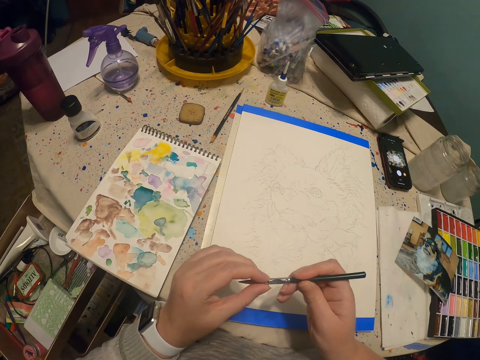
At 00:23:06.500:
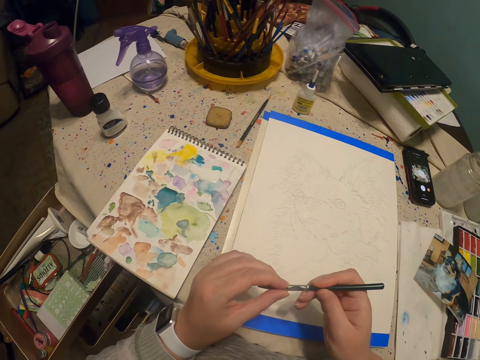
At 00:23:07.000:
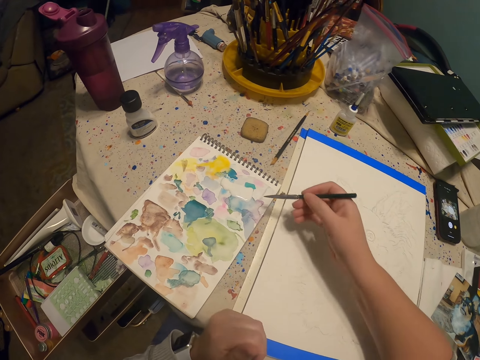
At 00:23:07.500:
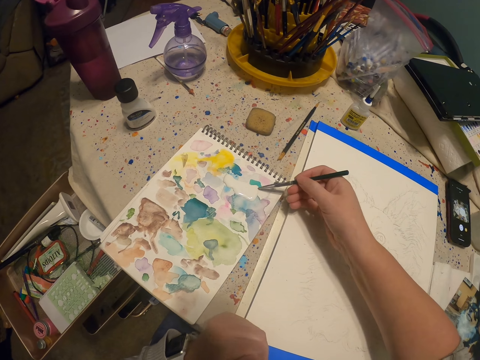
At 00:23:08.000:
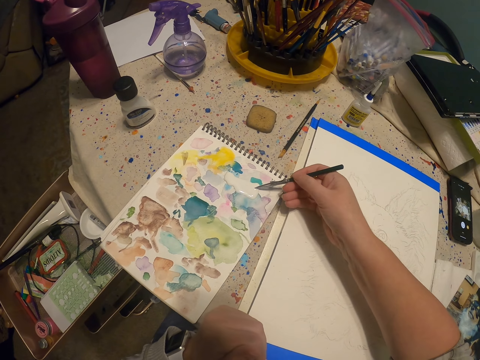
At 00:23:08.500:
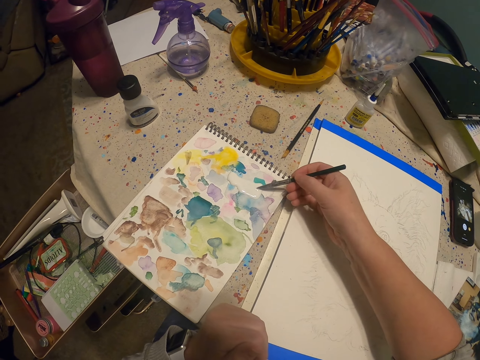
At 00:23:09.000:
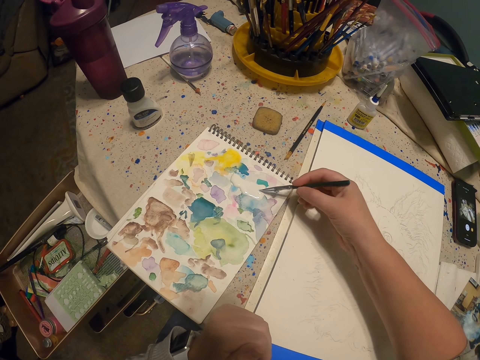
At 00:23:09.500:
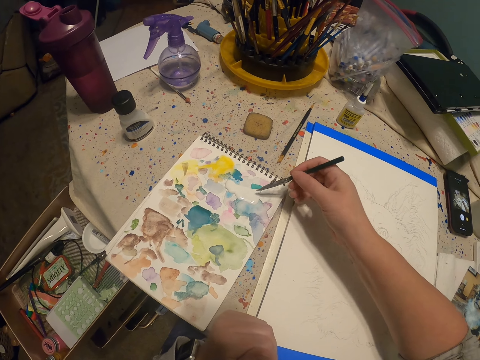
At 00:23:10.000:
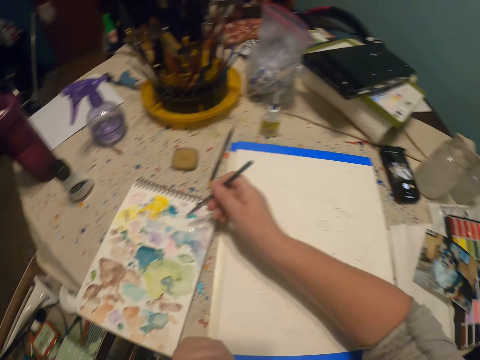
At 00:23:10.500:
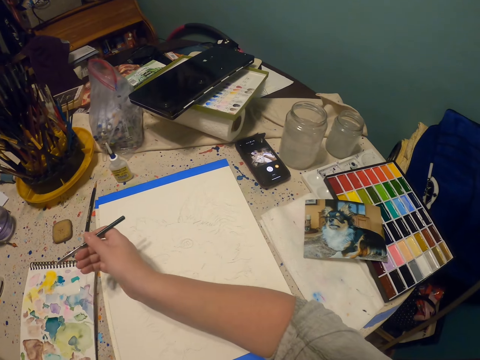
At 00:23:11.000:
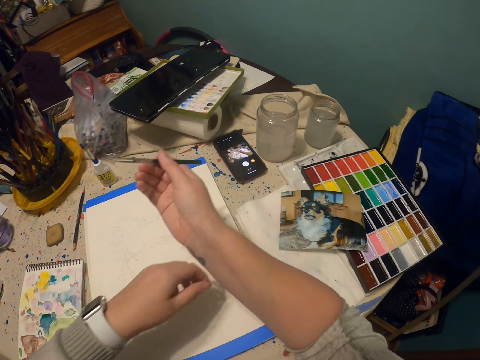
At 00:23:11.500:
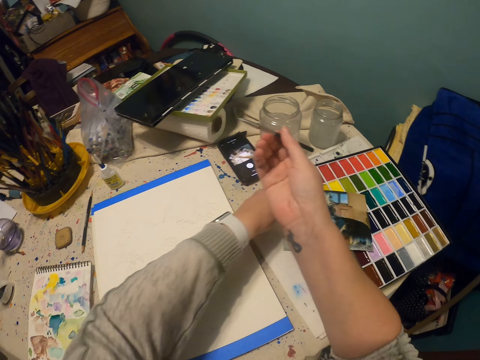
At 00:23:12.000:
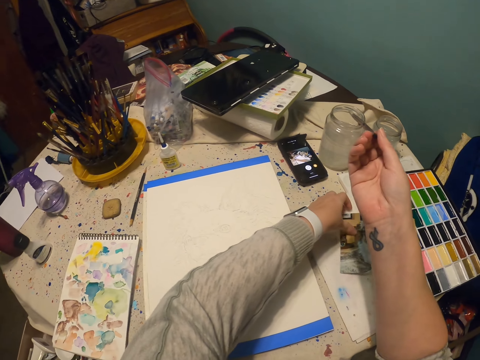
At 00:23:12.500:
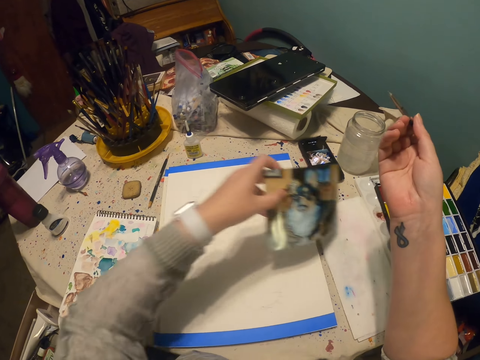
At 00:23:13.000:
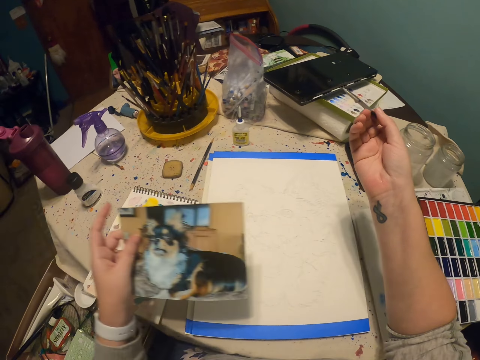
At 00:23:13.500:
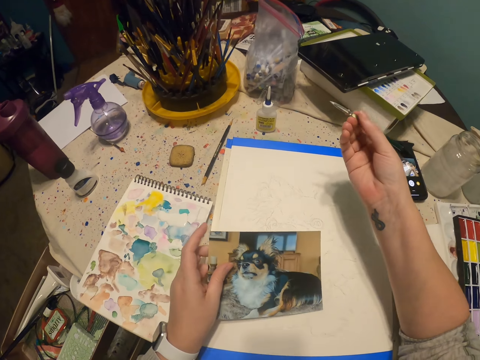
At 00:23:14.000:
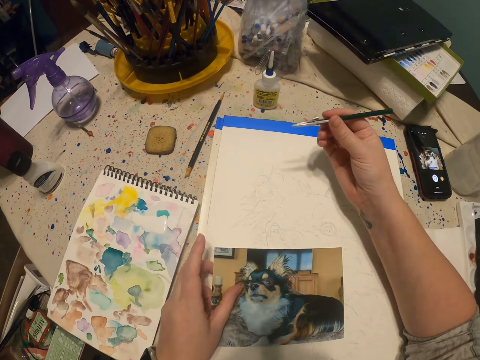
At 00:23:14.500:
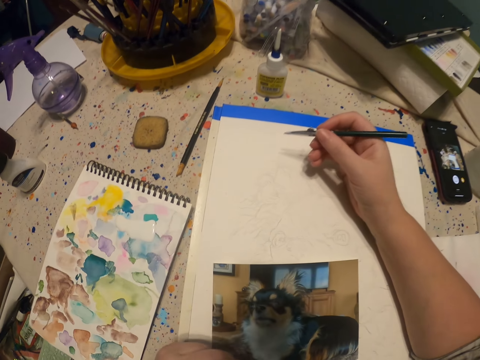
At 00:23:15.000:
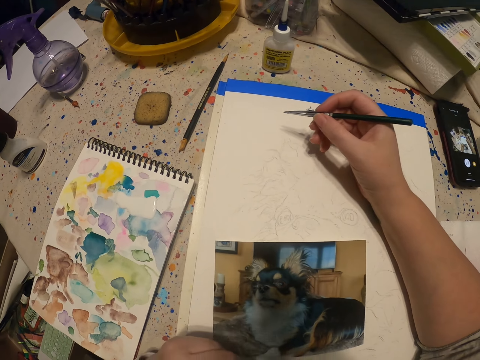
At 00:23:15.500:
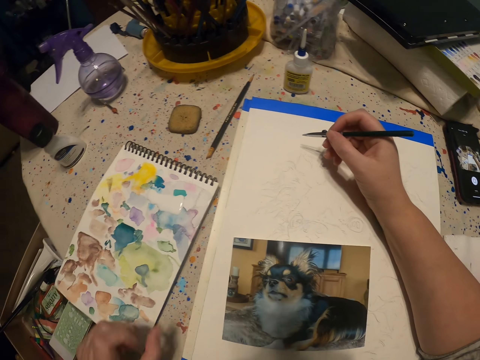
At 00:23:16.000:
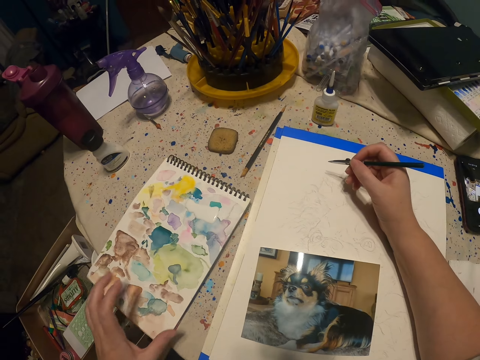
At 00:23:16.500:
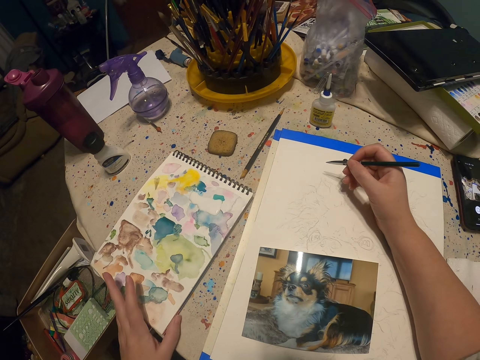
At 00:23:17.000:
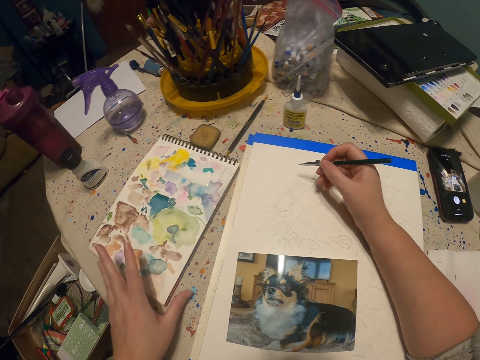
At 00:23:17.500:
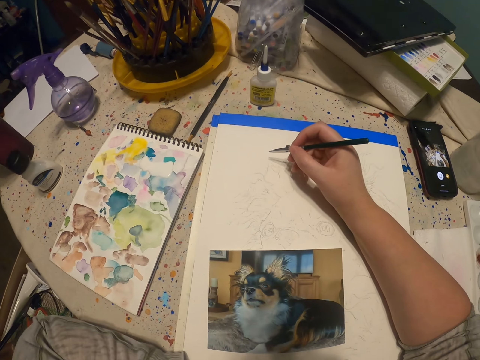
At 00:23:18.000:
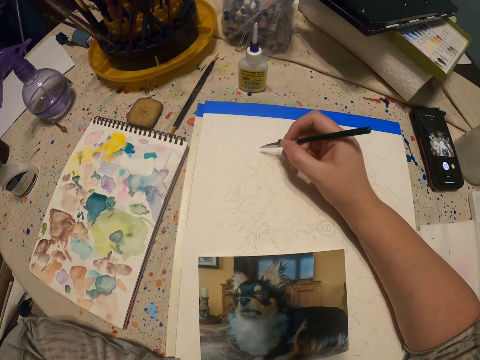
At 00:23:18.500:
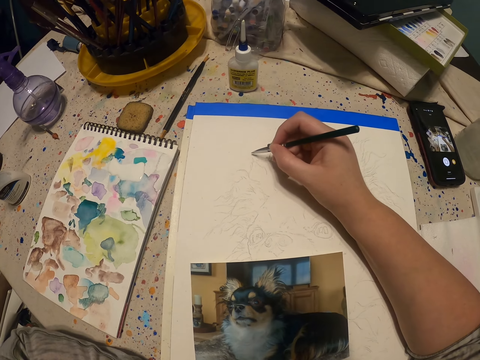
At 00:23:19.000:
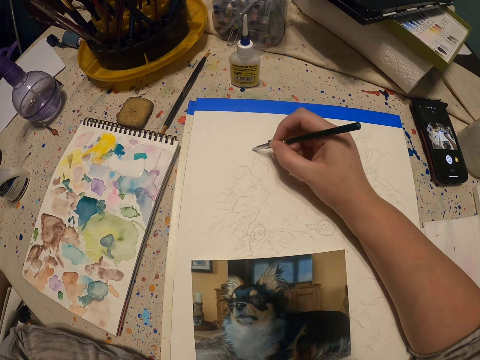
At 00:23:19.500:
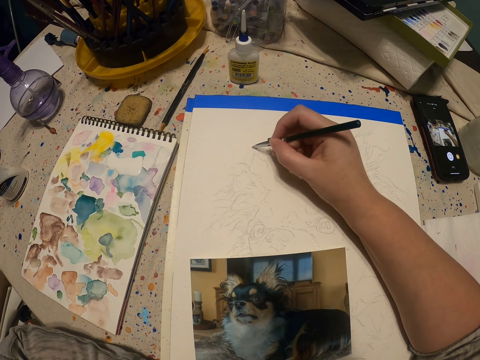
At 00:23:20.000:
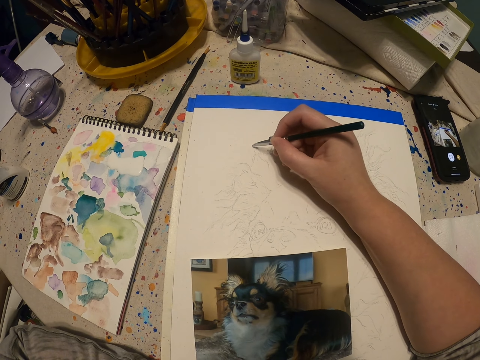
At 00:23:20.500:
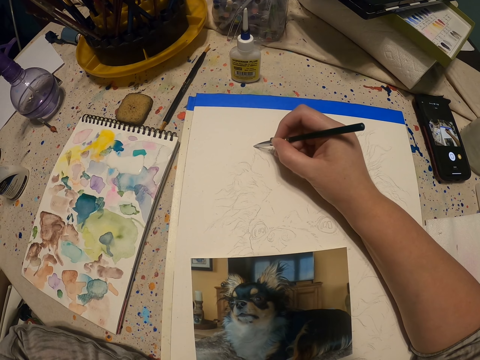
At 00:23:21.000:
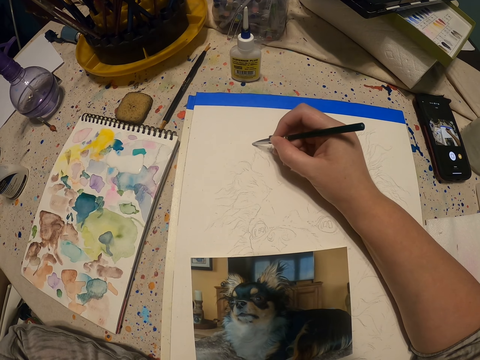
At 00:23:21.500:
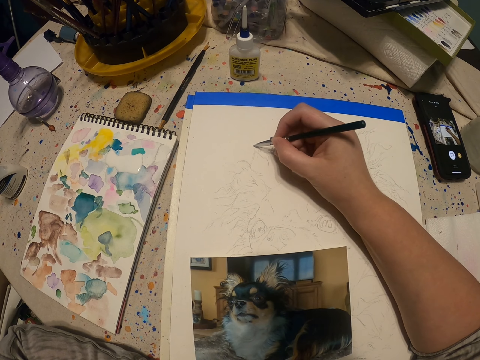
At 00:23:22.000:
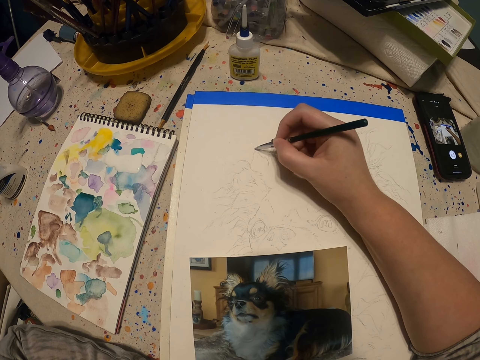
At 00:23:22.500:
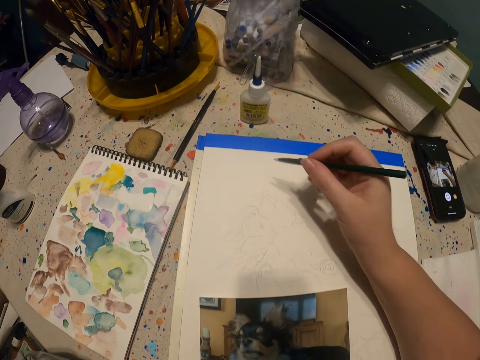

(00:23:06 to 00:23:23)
The camera wearer holds part of a paint pen with a hand. They scoop paint with the paint pen. They pick up a portrait and put down the portrait. They move a paint book away on a table. They put a hand on the table. They draw a dog on the book with the paint pen.

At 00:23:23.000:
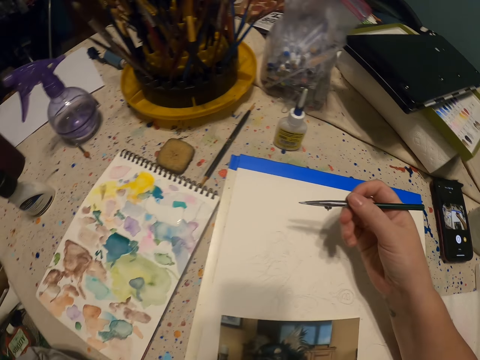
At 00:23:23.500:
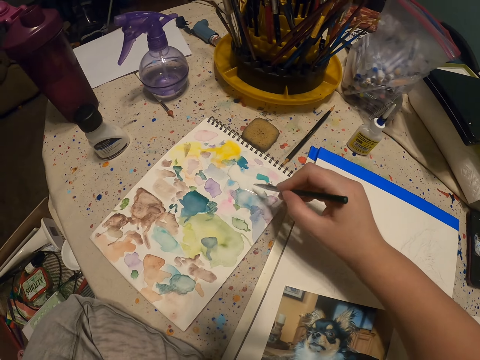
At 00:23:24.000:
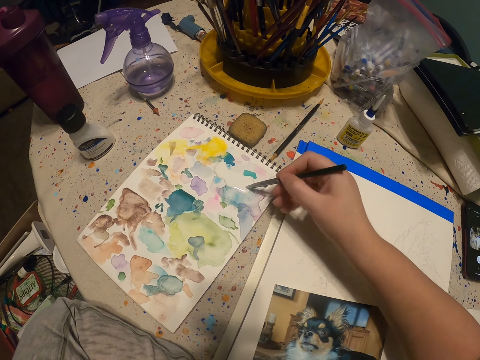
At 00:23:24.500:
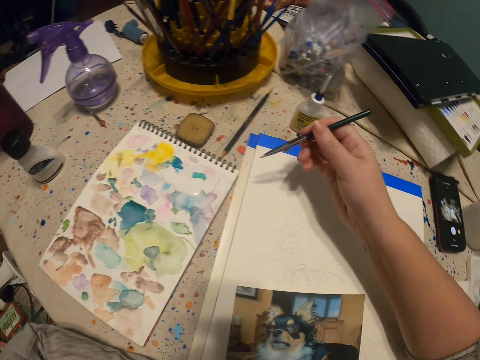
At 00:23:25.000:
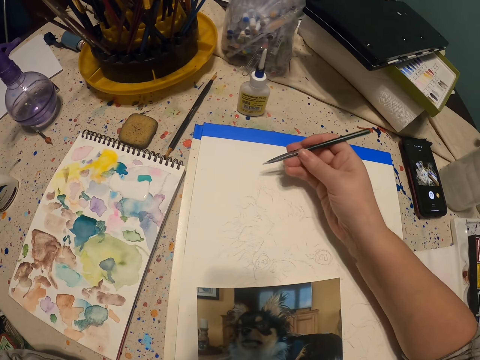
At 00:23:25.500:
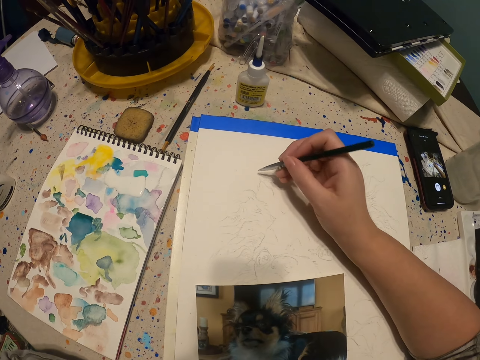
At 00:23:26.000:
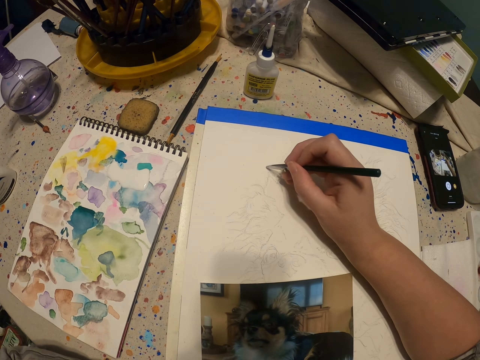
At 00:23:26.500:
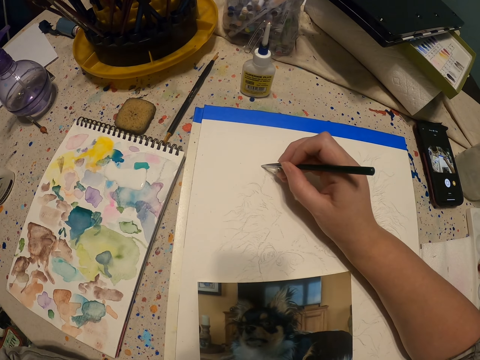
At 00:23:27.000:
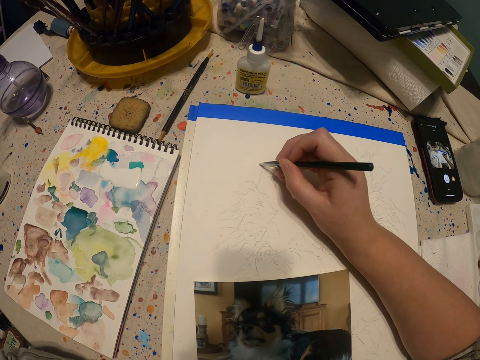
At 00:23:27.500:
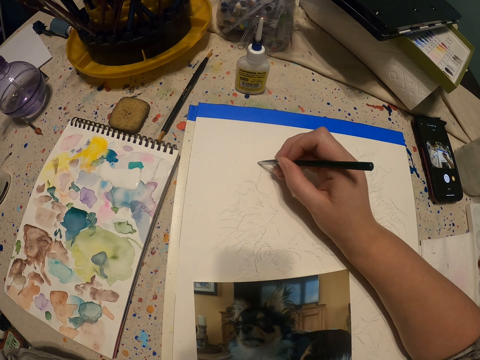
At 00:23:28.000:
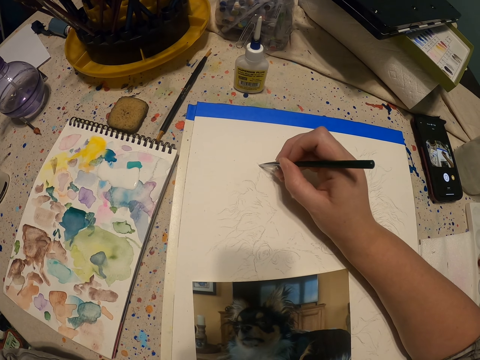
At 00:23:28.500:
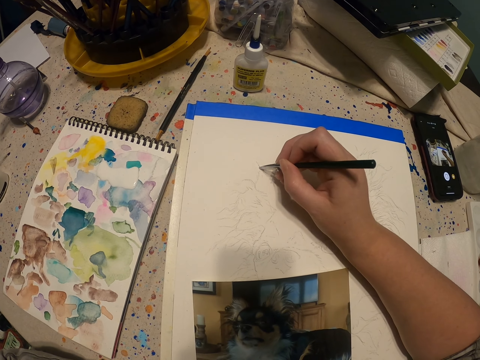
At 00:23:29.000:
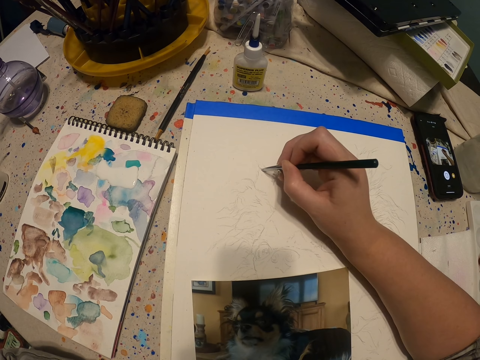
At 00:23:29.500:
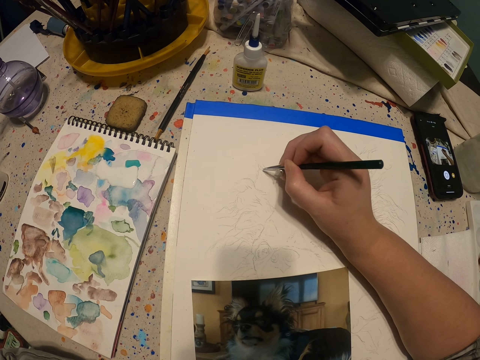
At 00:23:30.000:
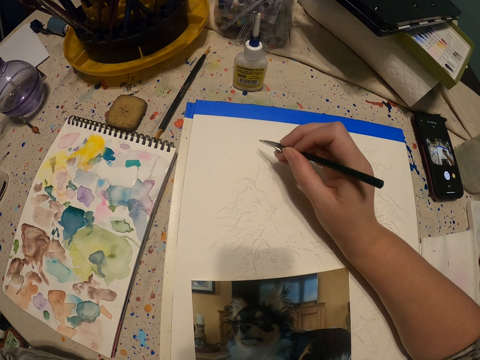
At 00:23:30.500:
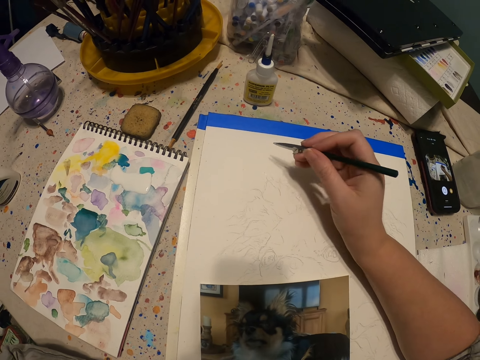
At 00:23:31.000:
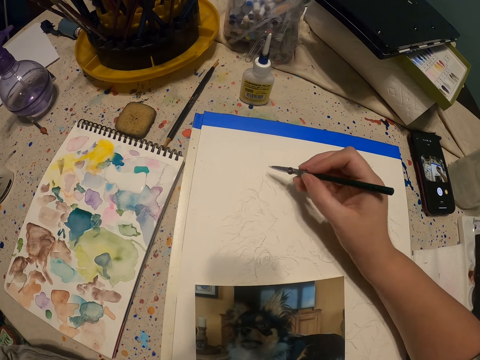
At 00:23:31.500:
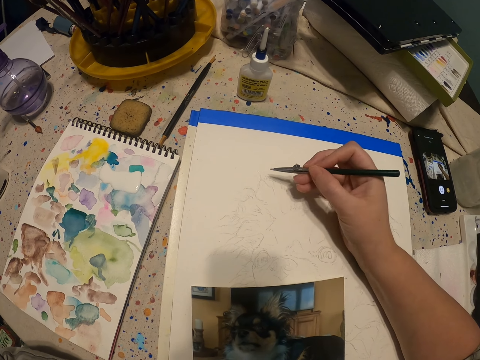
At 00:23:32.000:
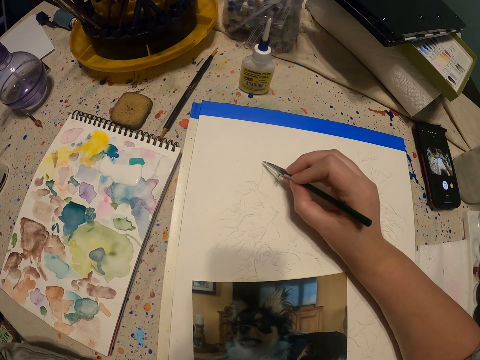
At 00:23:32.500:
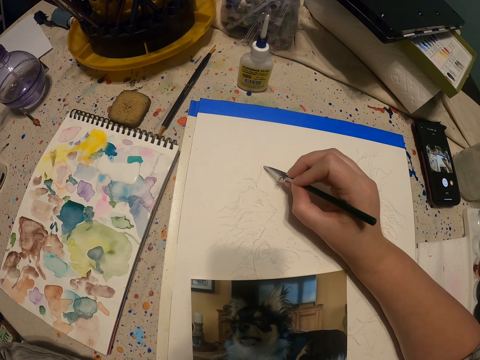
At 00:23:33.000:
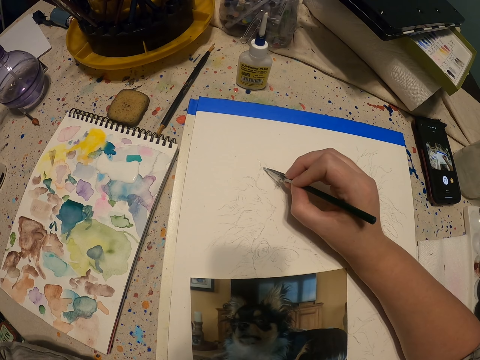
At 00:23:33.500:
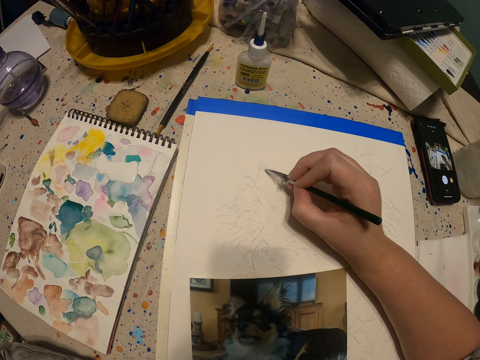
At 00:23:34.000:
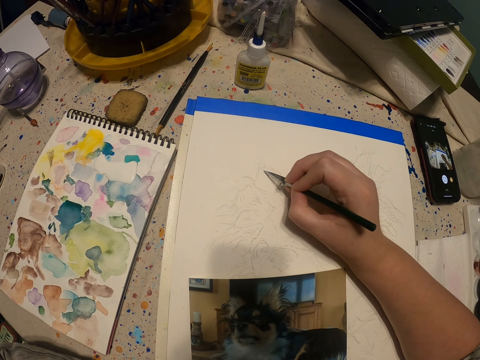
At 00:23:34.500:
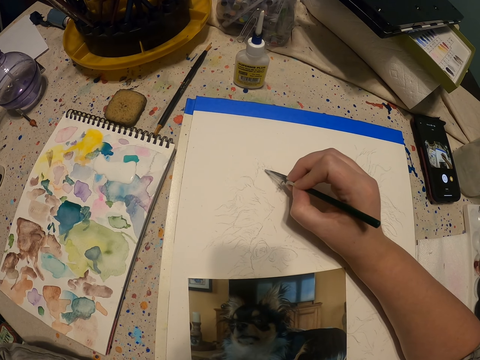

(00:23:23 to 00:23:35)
The camera wearer scoops paint with a paint pen. They draw a dog on the book with the paint pen.
